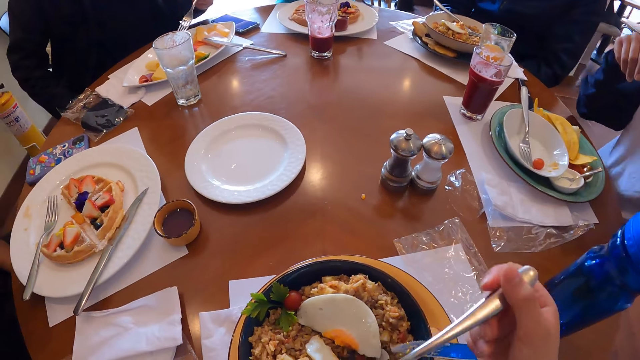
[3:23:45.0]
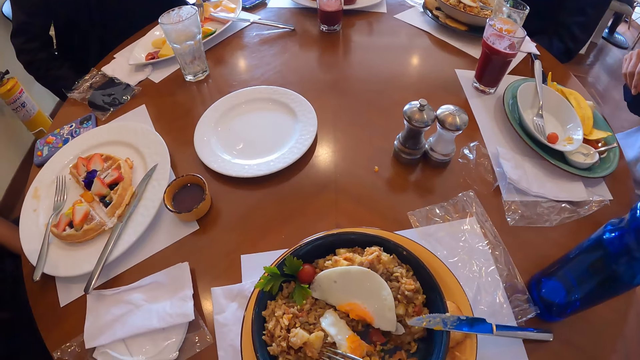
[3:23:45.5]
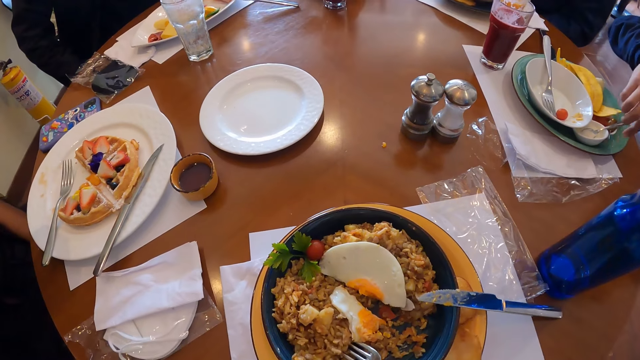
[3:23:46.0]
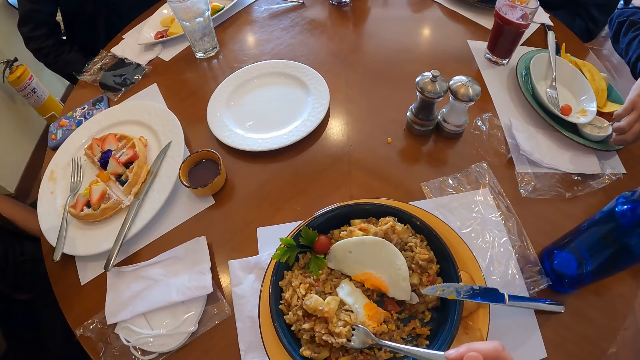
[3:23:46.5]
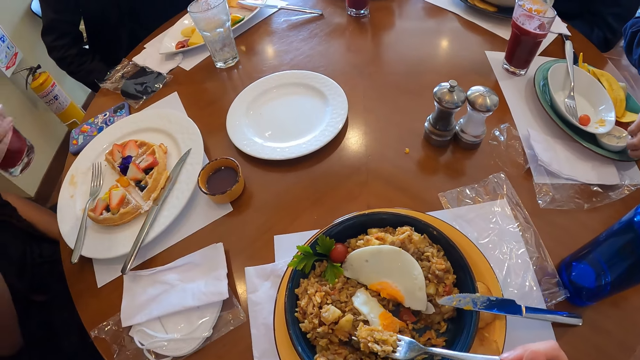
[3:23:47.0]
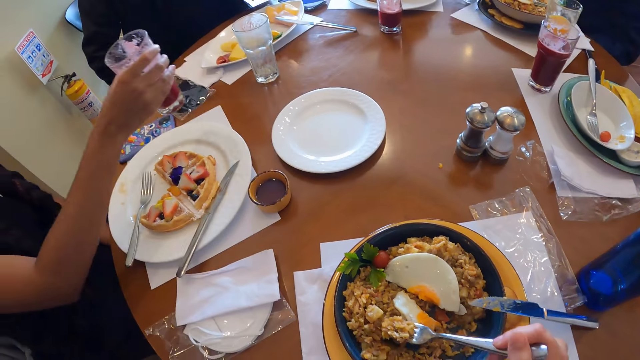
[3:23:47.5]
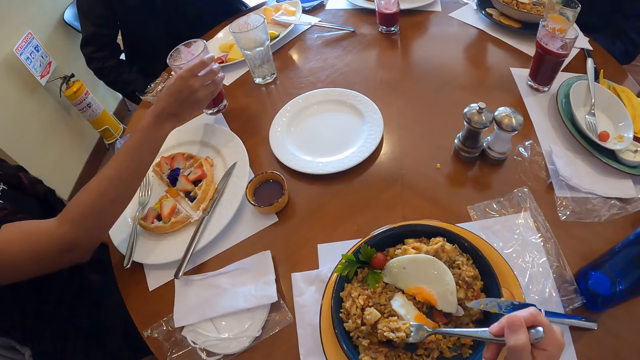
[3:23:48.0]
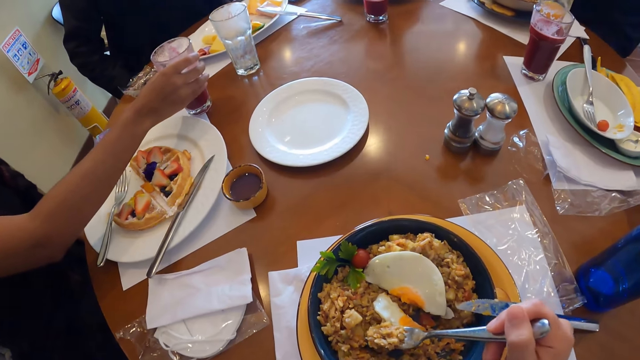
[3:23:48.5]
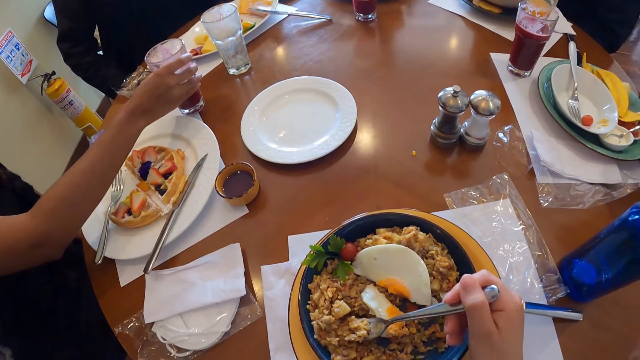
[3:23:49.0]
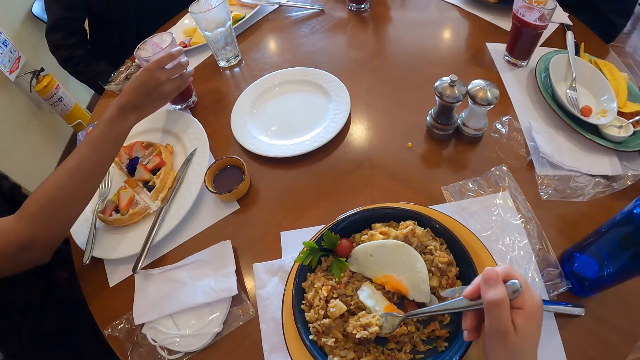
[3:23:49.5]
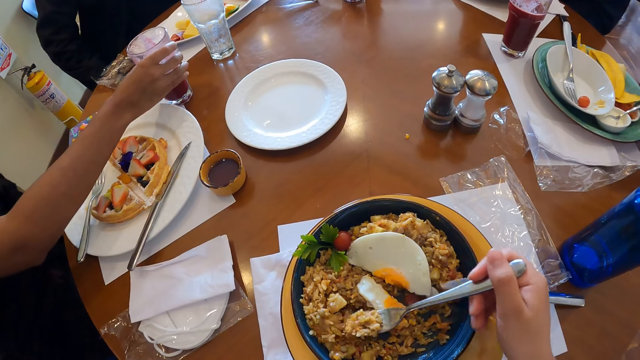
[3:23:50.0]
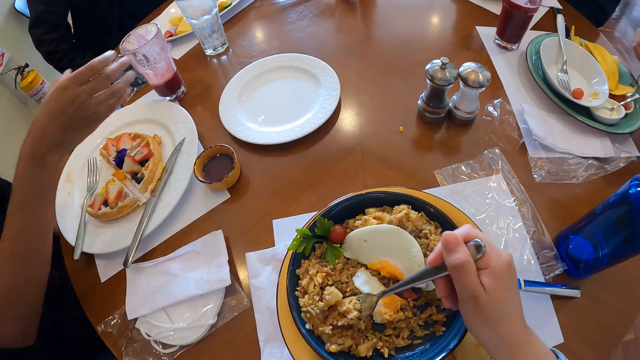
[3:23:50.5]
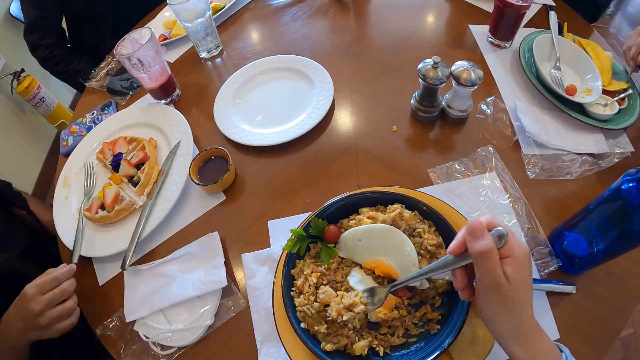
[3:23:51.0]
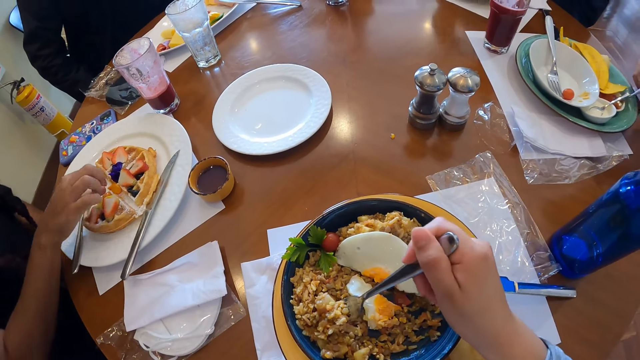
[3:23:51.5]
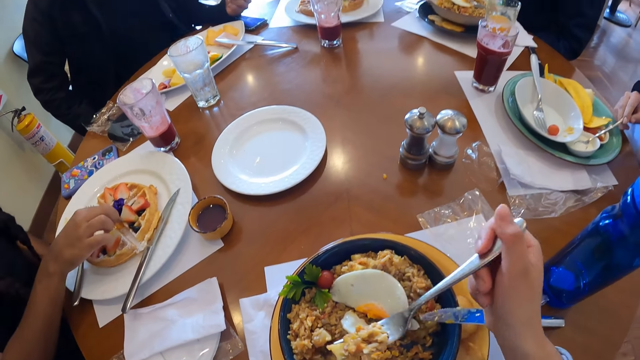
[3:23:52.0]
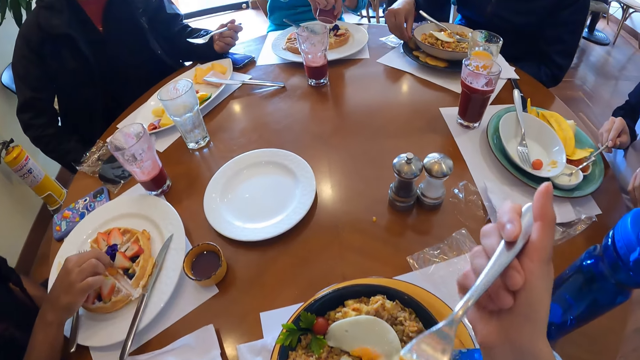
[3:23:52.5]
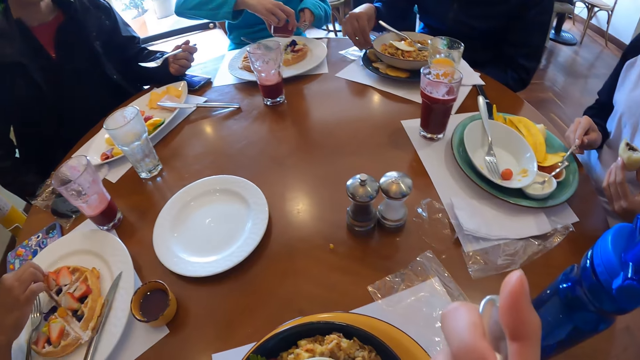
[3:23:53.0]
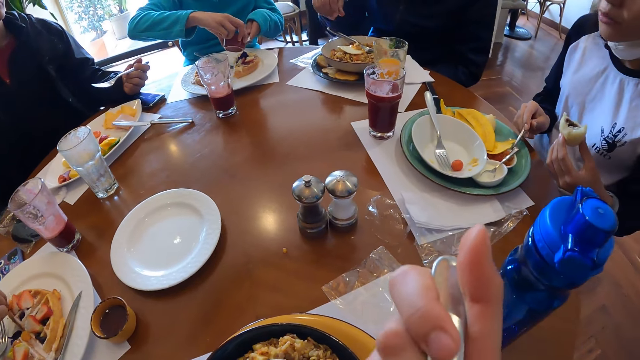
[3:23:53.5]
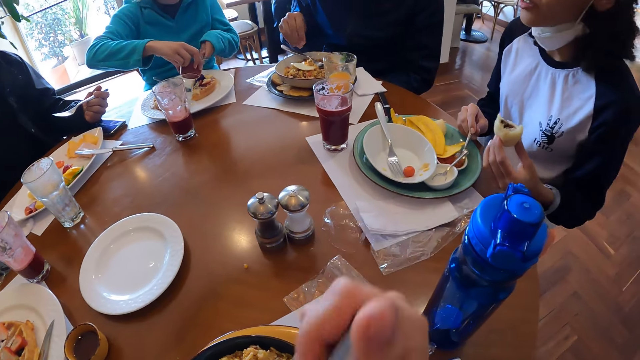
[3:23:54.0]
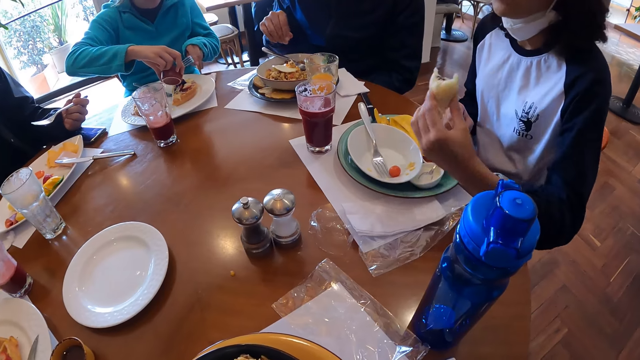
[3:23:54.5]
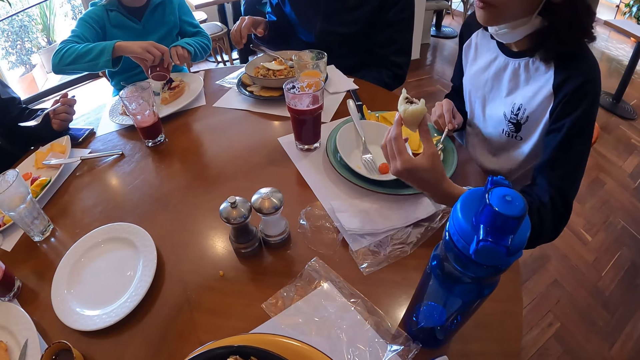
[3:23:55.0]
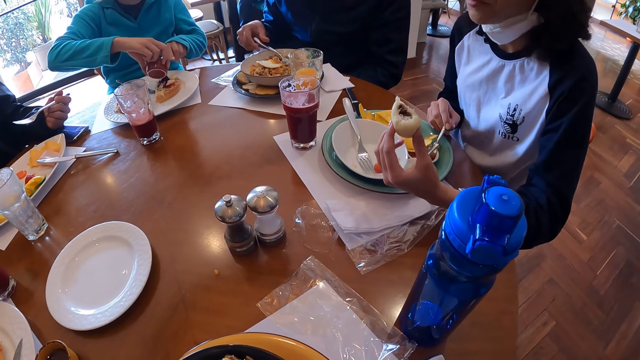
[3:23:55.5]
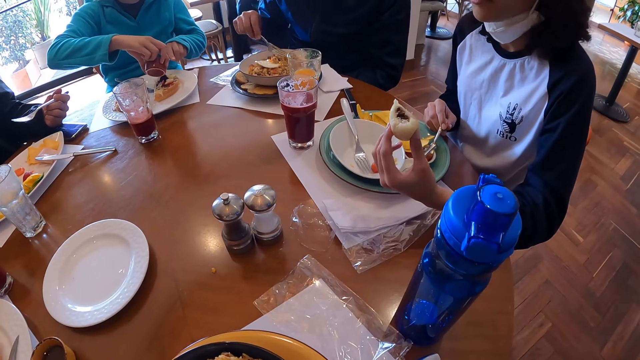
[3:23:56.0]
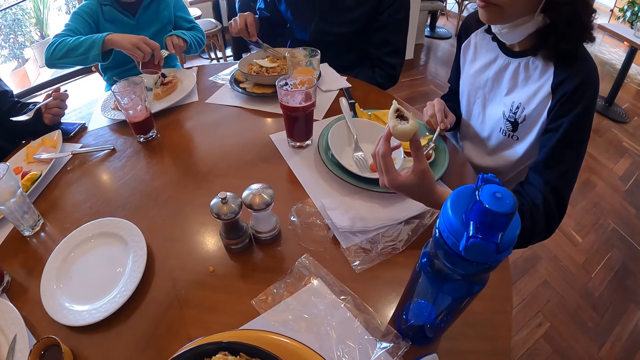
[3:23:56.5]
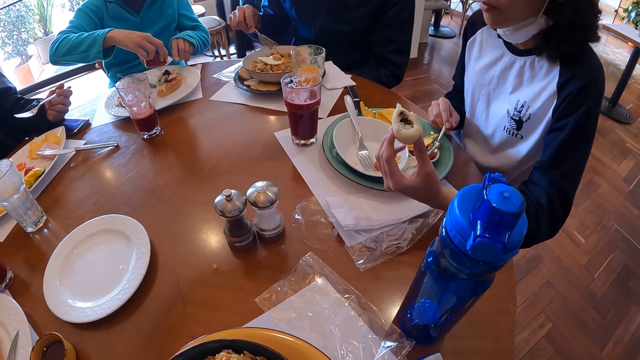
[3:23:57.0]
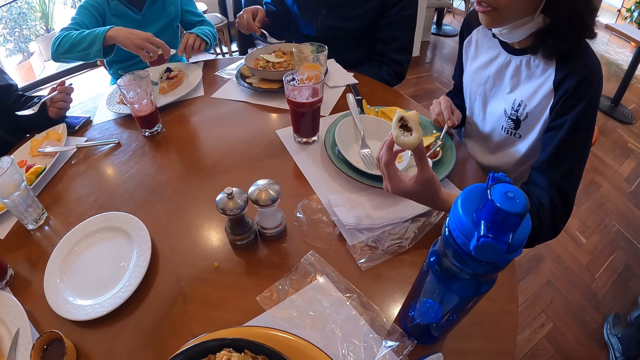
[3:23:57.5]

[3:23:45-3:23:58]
The camera wearer takes food from the plate with the fork or fork spoon in his right hand. A woman drops the glass cup of juice on the table with her right hand. The woman moves the waffles in the plate with her right hand. Another woman pours the cheese sauce in the container into the plate of waffles on the table with the fork in her left hand. The camera wearer eats food with the fork spoon. A man picks up the fork from the plate with his right hand.

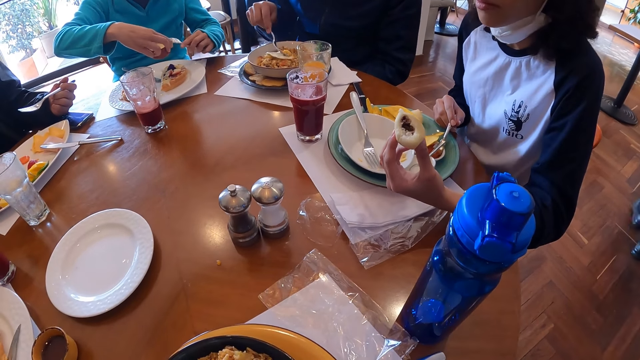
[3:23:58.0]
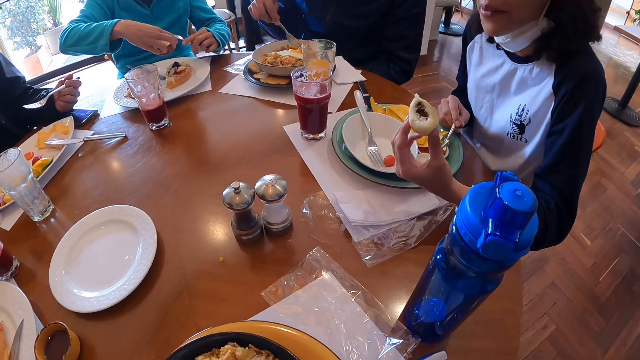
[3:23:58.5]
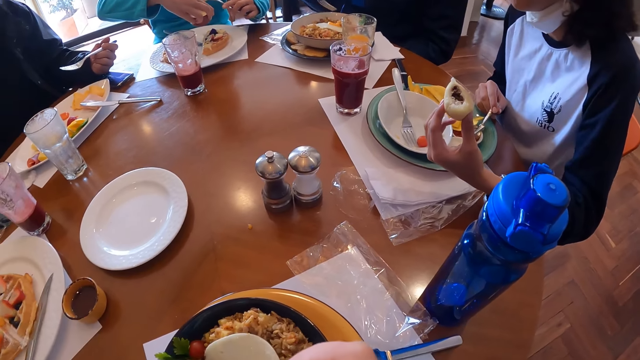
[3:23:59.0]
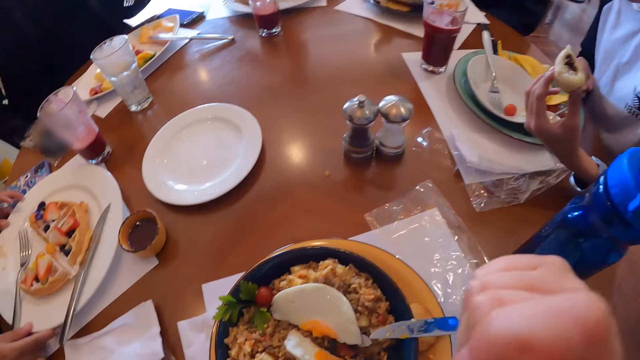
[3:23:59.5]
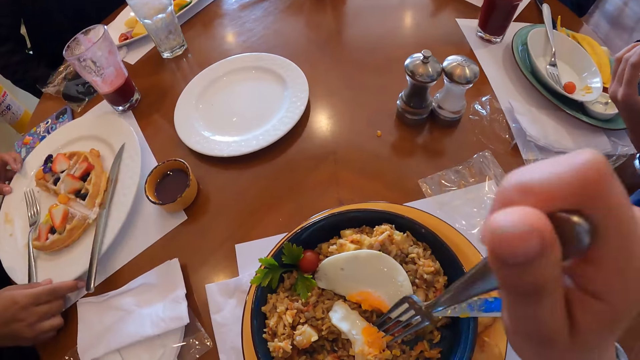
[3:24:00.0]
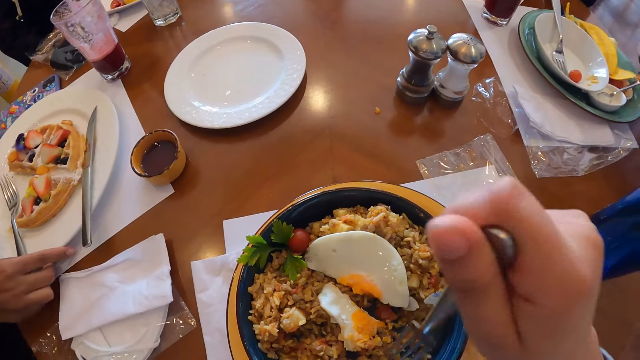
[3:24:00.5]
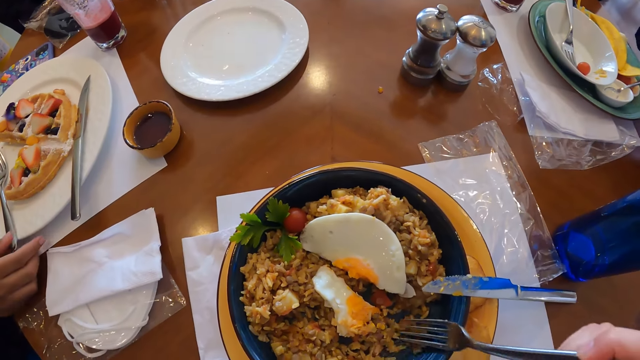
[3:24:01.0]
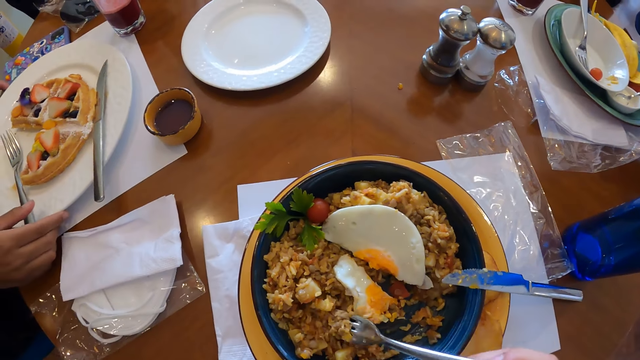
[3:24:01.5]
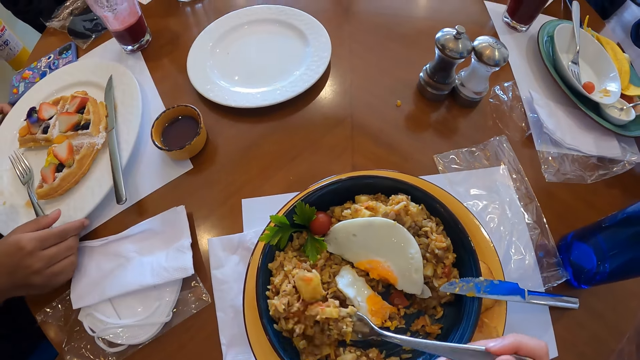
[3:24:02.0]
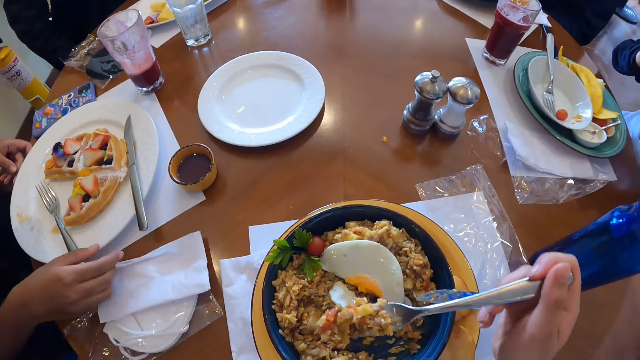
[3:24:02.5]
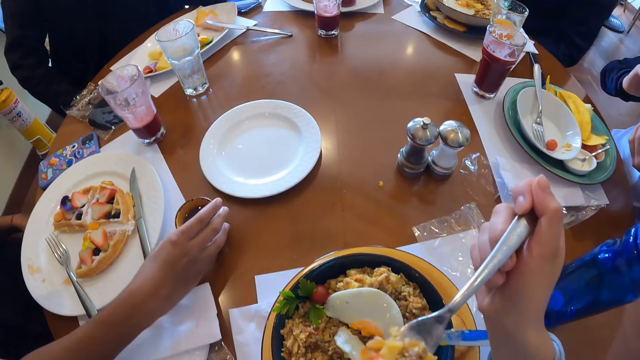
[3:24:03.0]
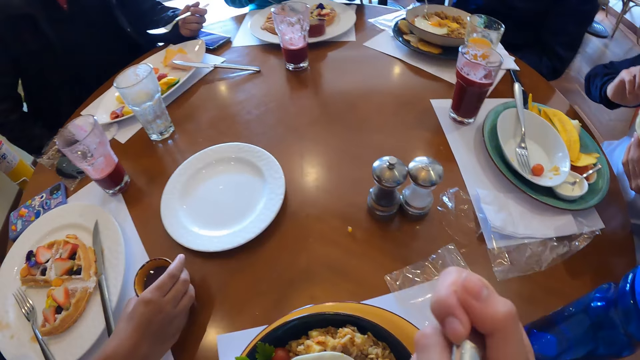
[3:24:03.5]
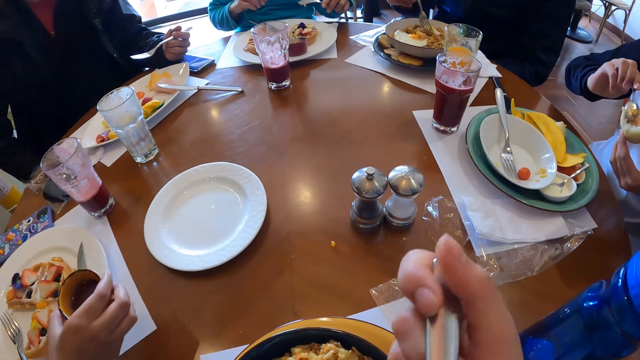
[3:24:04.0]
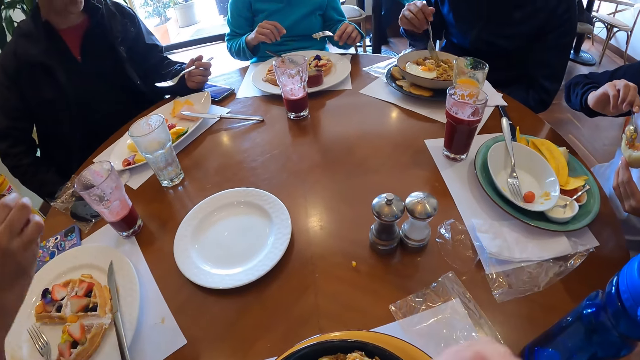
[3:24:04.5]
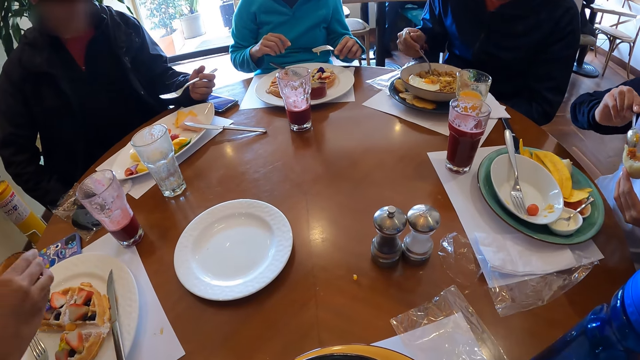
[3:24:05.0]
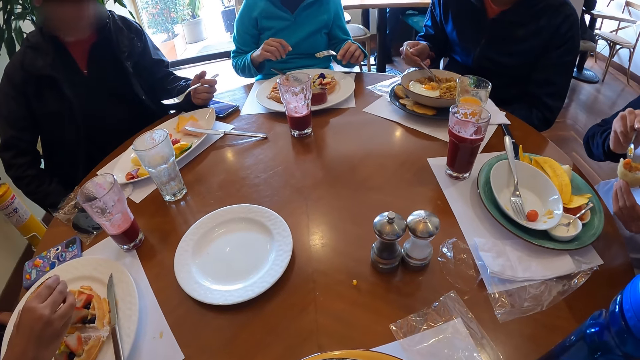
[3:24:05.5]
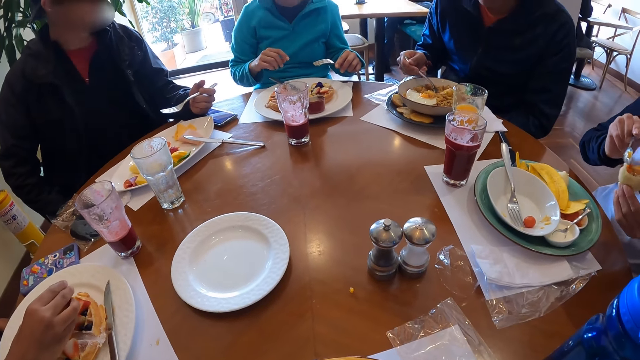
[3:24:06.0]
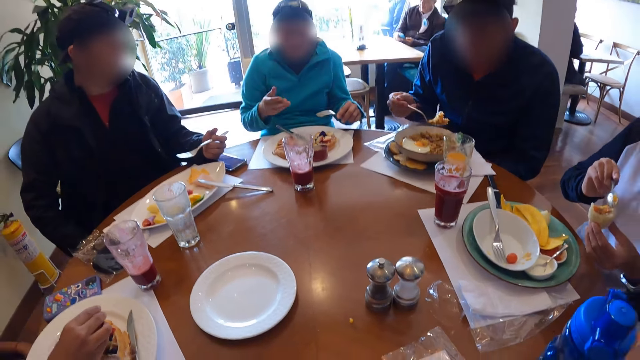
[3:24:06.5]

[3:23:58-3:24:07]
A woman adjusts the plate of waffles on the table with her hands. The camera wearer takes food from the plate with the fork or fork spoon in his right hand. The woman picks up a container of cheese sauce from the table with her right hand. The camera wearer eats food with the fork spoon. A man applies a sauce to the snack in his left hand with a spoon in his right hand. Another man takes Chinese fried rice from the plate on the table with the fork in his right hand. The camera wearer looks around on the table. The woman pours the cheese sauce from the container in her right hand on the waffles in the plate on the table.
